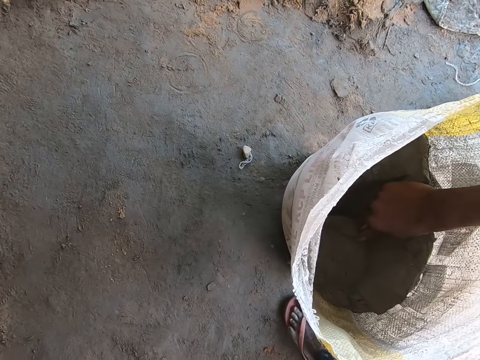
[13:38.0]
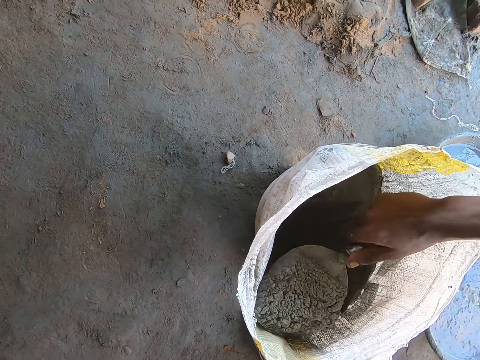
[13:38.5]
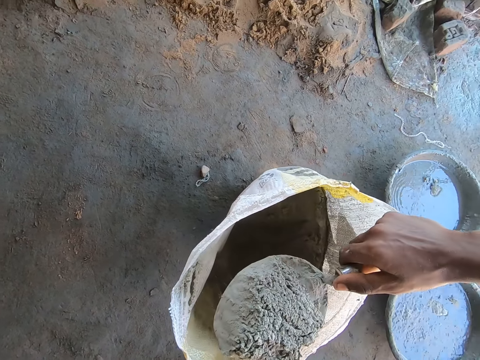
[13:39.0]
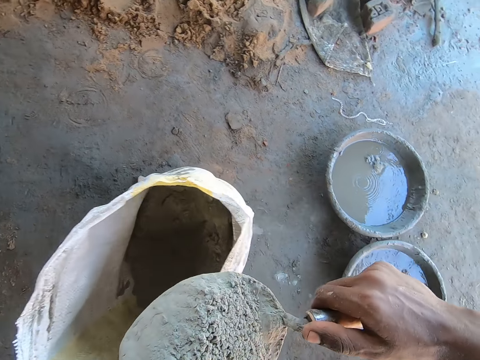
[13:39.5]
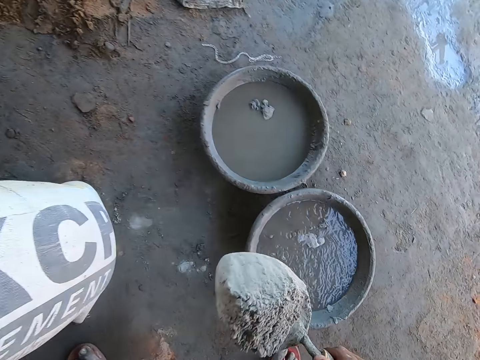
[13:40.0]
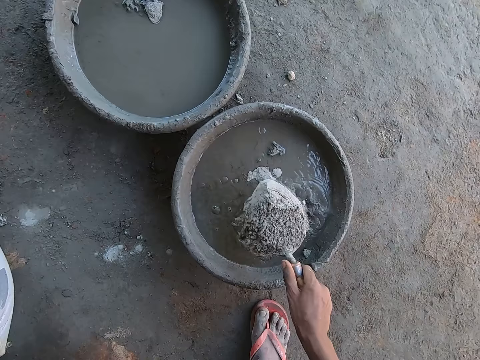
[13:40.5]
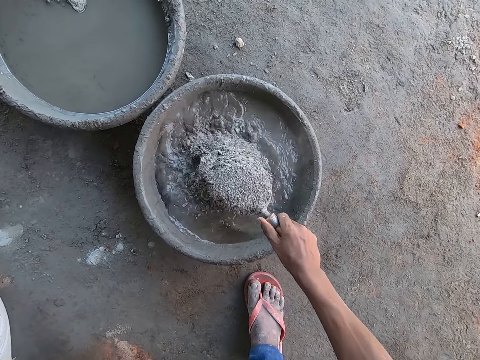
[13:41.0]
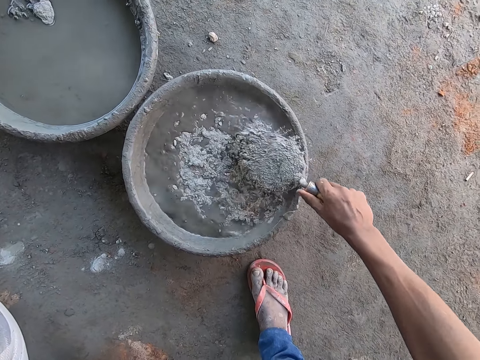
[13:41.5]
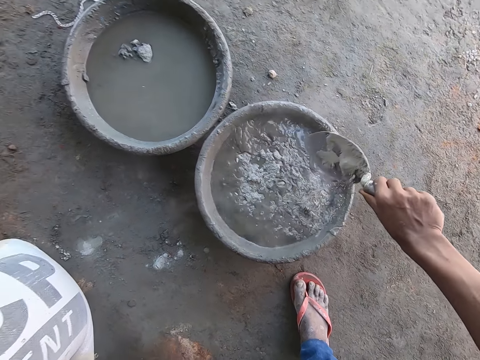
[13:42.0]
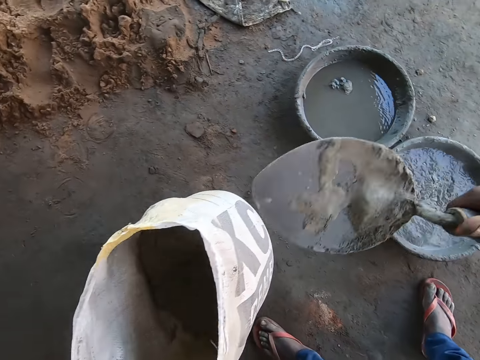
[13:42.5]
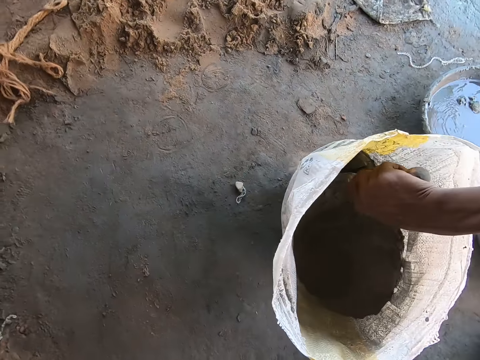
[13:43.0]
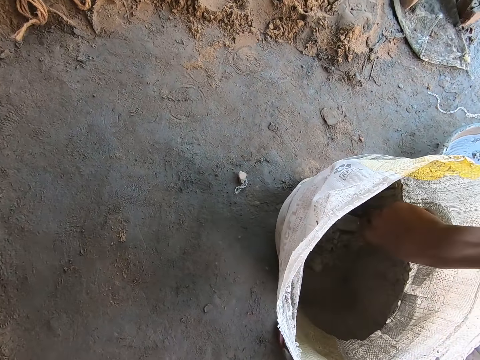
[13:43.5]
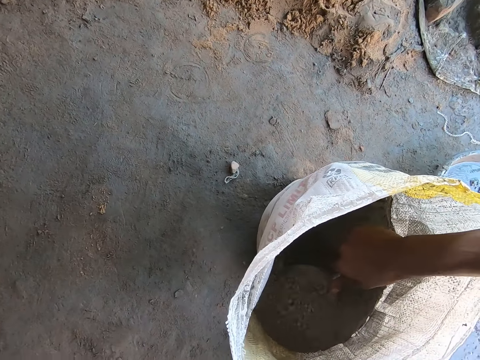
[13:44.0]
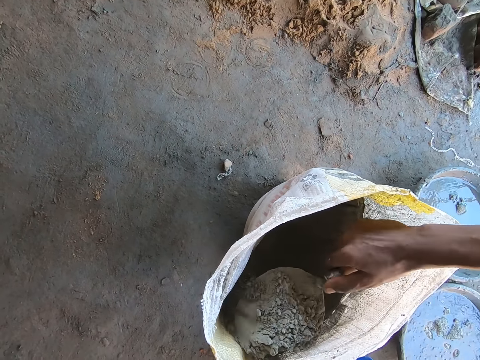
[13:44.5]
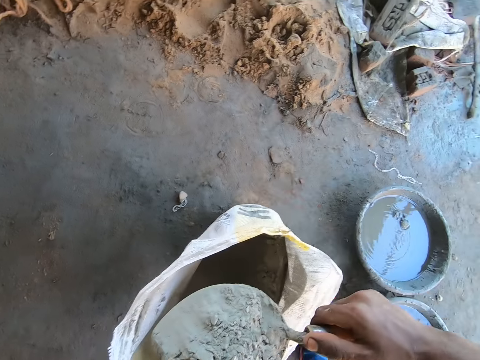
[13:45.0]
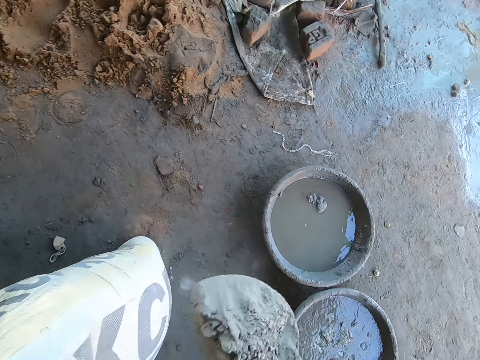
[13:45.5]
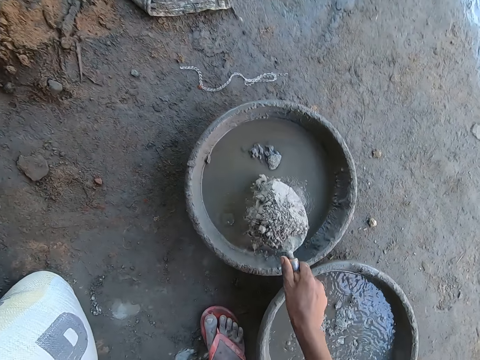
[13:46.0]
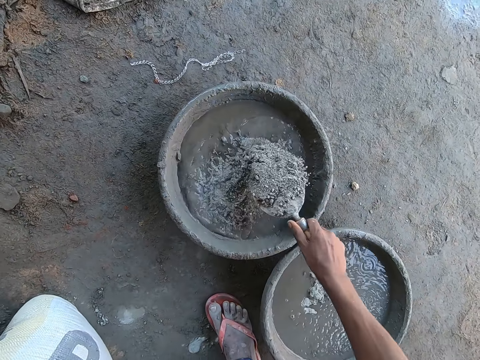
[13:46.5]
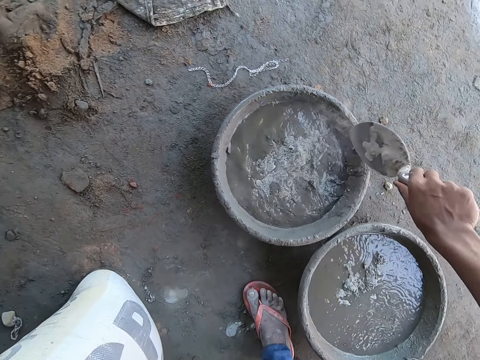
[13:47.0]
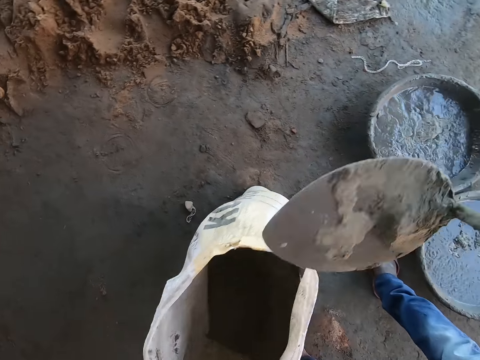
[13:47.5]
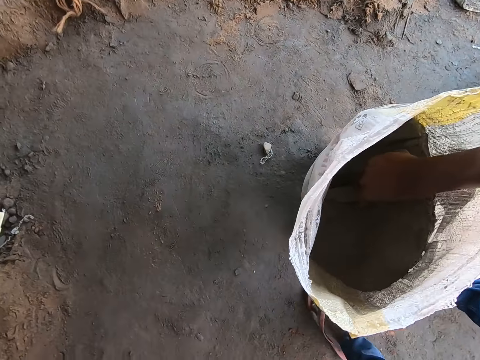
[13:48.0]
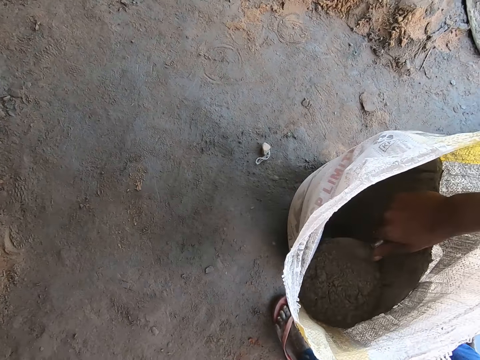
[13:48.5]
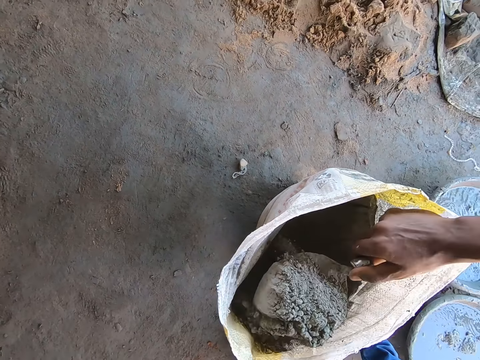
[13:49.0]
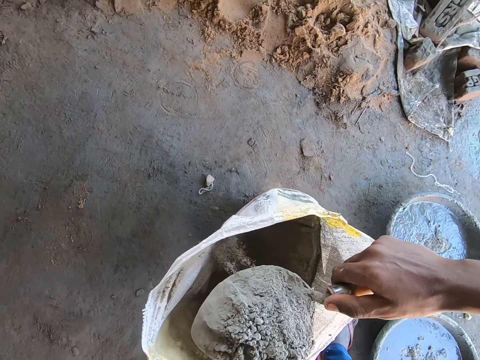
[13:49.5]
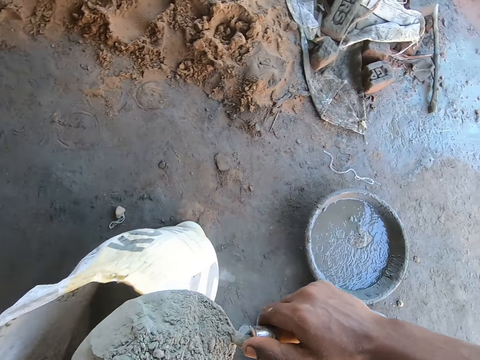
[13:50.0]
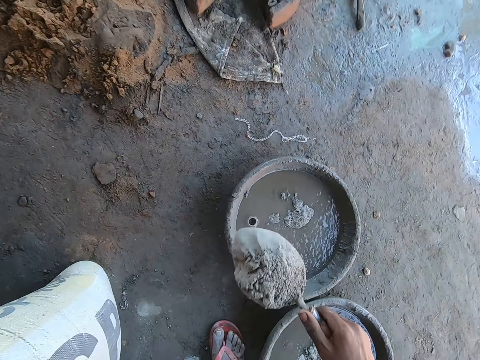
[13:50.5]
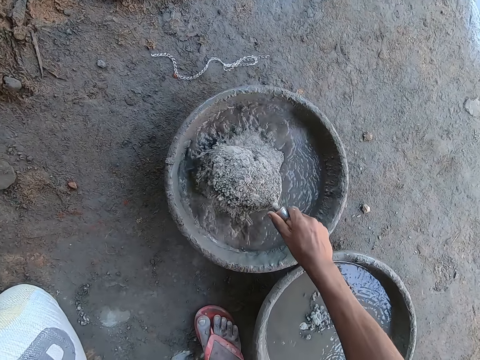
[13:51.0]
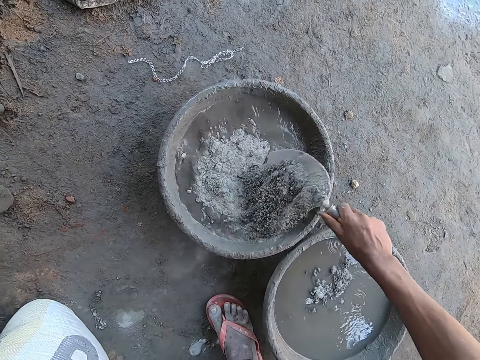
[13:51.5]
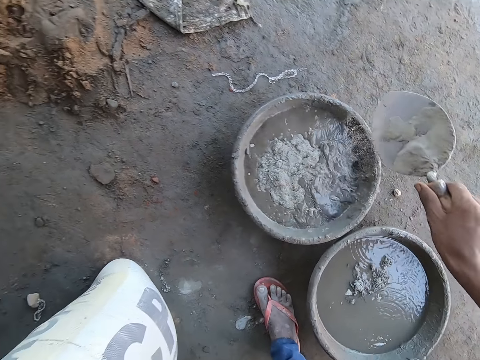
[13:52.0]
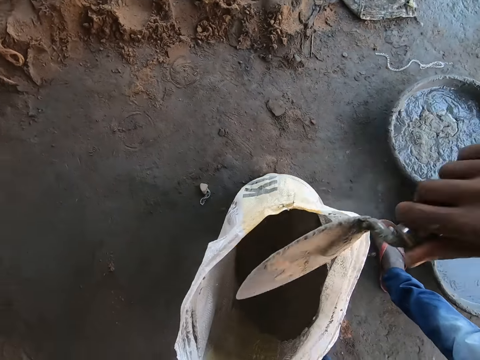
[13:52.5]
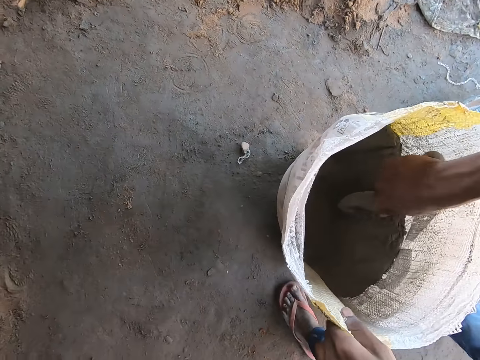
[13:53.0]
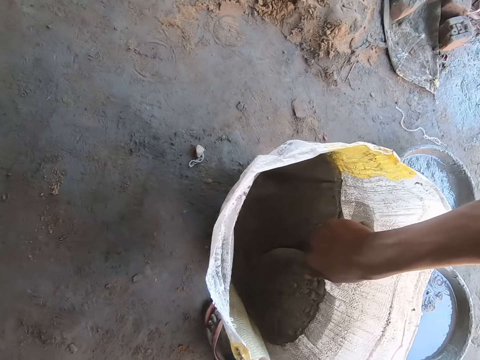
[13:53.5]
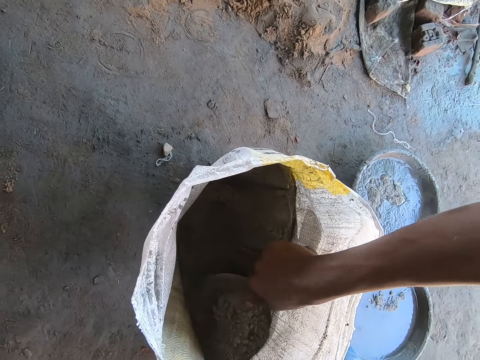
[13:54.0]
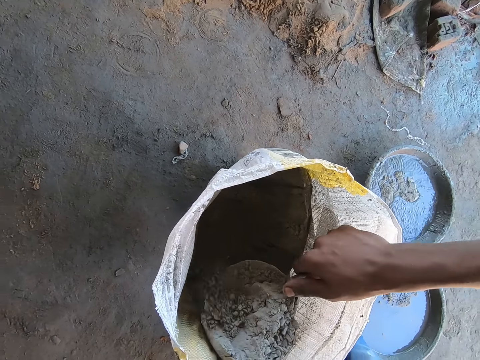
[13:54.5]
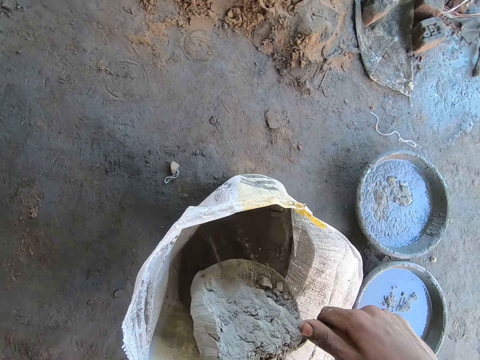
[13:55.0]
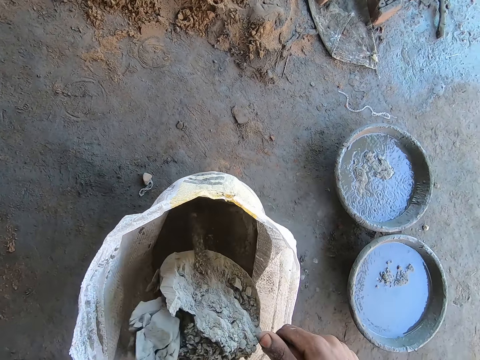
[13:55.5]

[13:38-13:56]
The camera wearer takes cement from the sack with the hand trowel in his right hand. He pours the cement in the head pan with the hand trowel in his right hand. He takes cement from the sack with the hand trowel in his right hand. He sprinkles the cement into water in an aluminum bowl on the ground. He scoops cement from the sack on the ground with the brick trowel in his right hand. He sprinkles the cement into water in the aluminum bowl on the ground. He scoops cement from the sack on the ground with the brick trowel in his right hand.

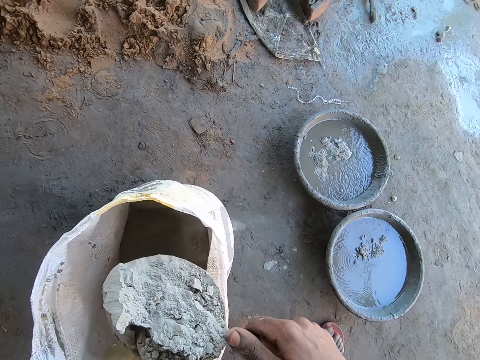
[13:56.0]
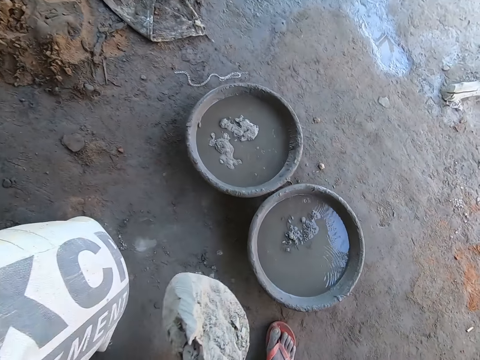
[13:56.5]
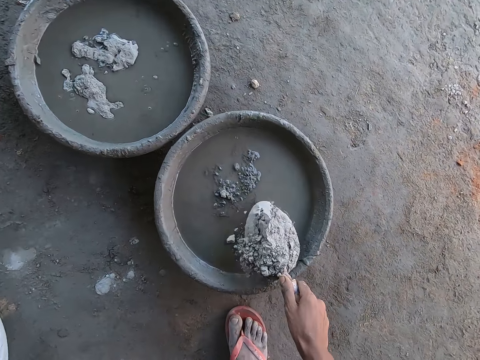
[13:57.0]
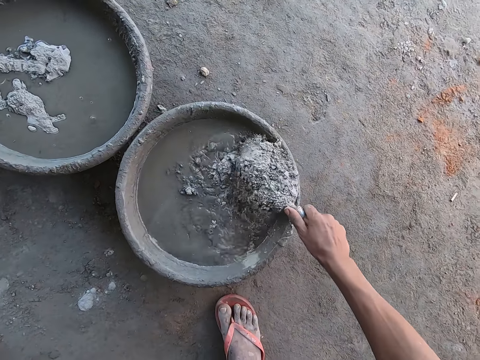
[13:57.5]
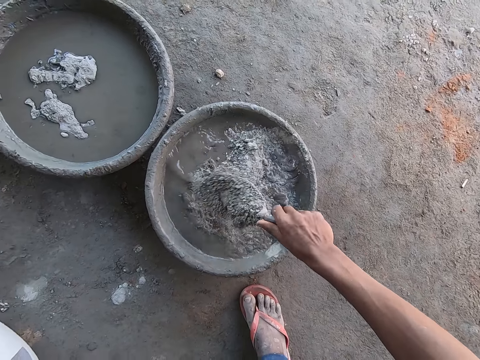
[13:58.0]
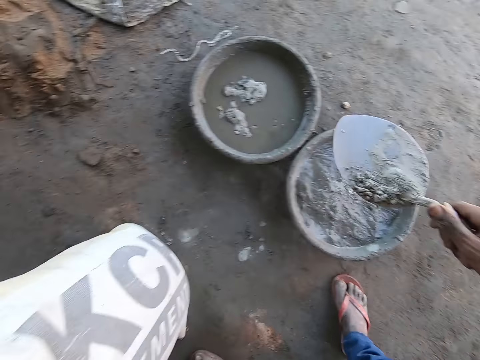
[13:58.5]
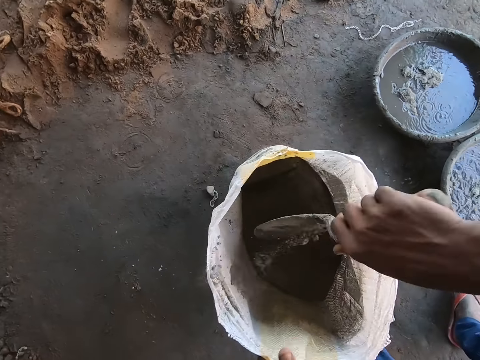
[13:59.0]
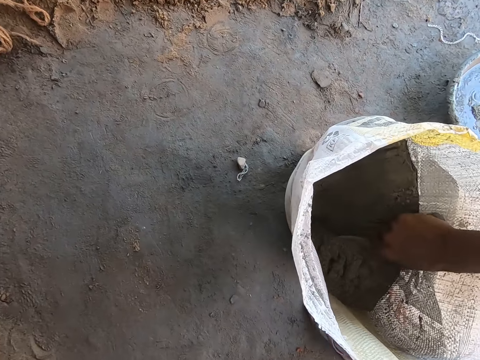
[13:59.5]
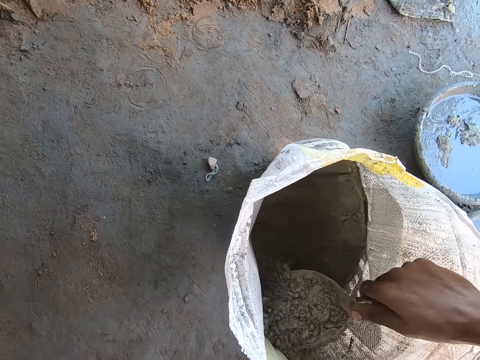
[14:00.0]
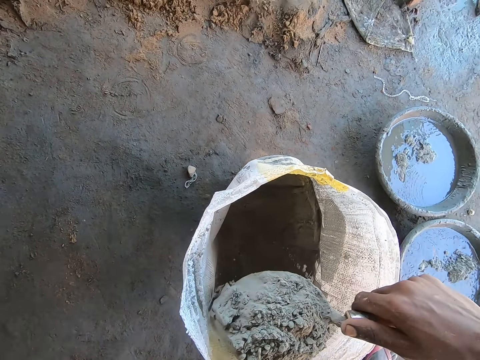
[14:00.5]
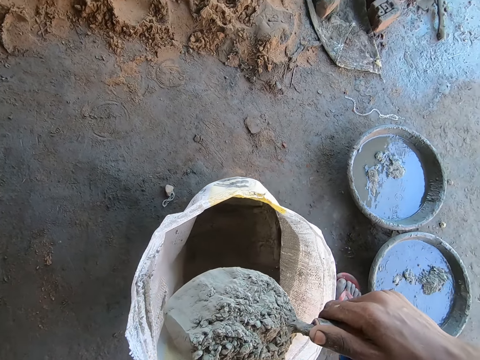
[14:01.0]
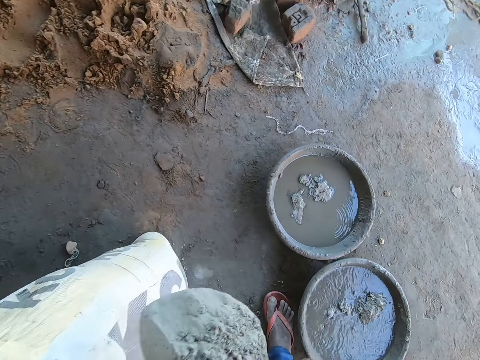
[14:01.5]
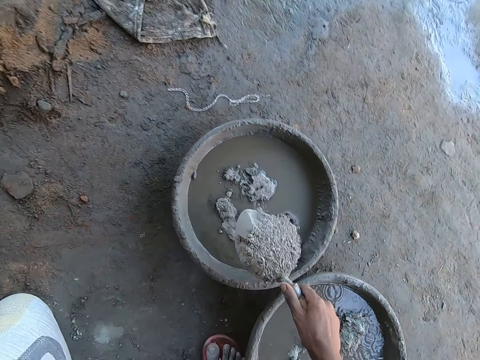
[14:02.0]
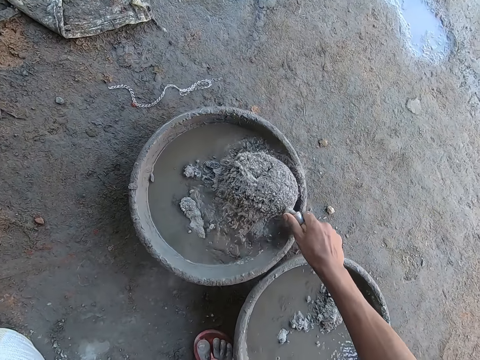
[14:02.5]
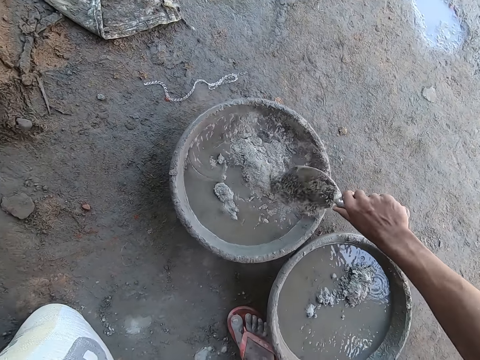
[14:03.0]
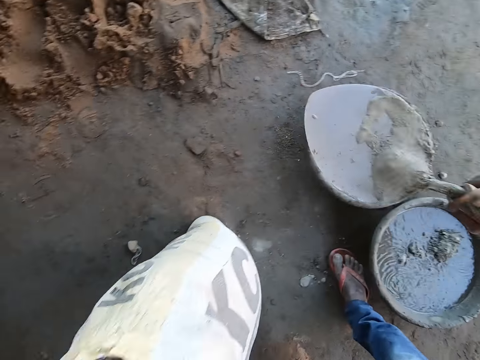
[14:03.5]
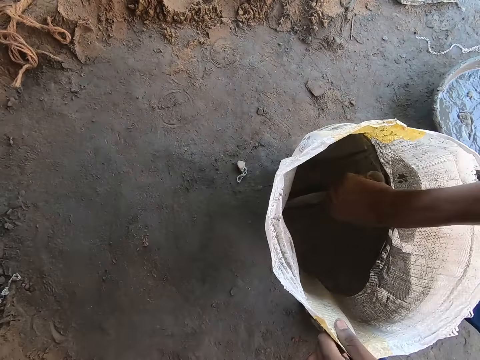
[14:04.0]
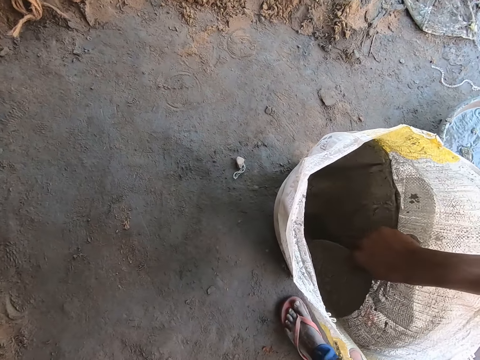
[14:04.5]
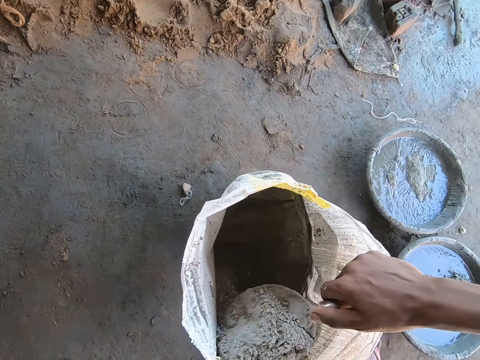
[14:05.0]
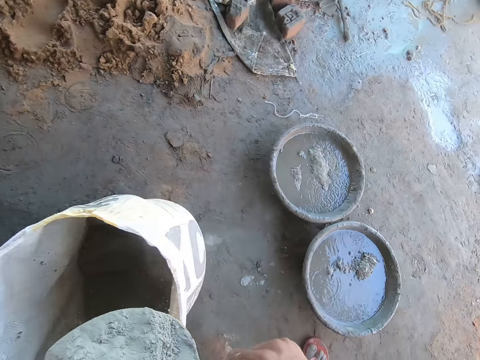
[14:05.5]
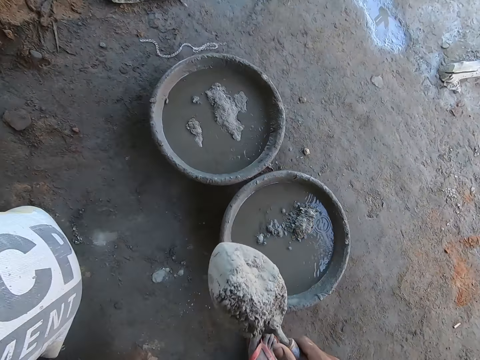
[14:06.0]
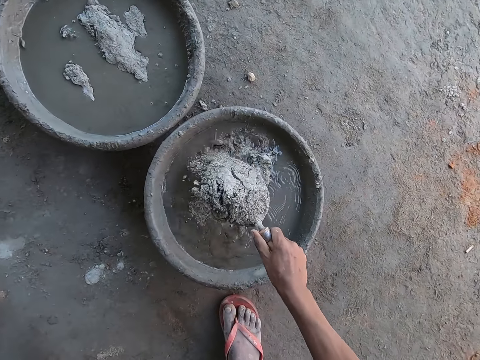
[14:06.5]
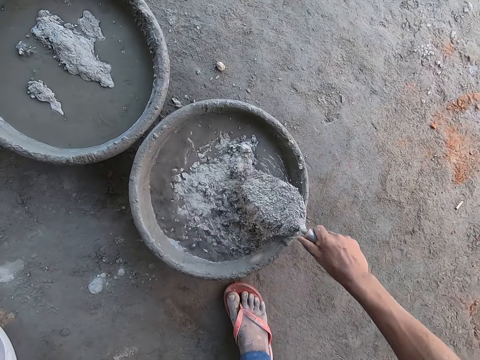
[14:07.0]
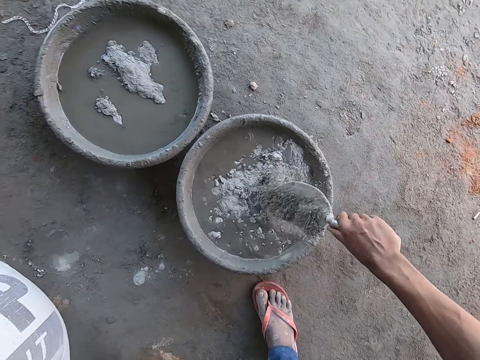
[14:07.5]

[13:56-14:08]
The camera wearer sprinkles the cement into water in the aluminum bowl on the ground. He scoops cement from the sack on the ground with the brick trowel in his right hand. He sprinkles the cement into water in the aluminum bowl on the ground. He scoops cement from the sack on the ground with the brick trowel in his right hand. He sprinkles the cement into water in the aluminum bowl on the ground.
